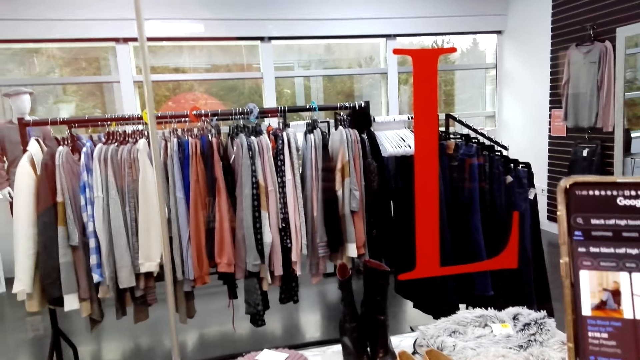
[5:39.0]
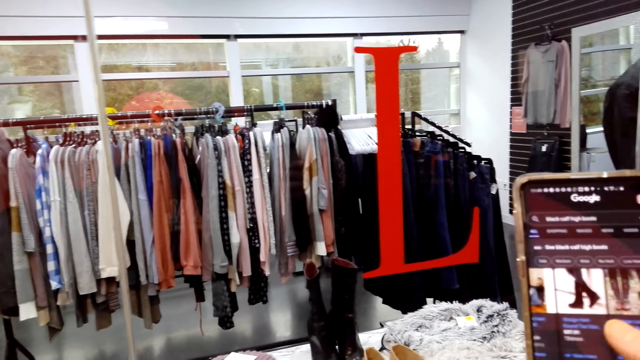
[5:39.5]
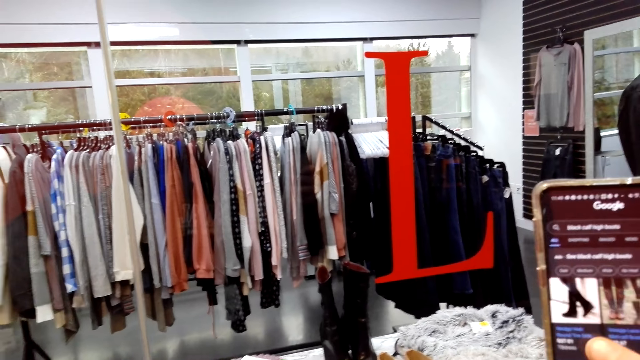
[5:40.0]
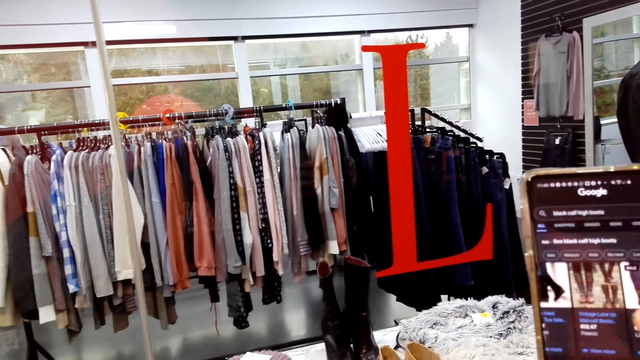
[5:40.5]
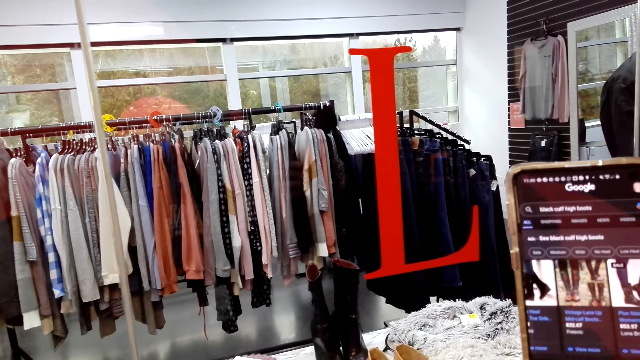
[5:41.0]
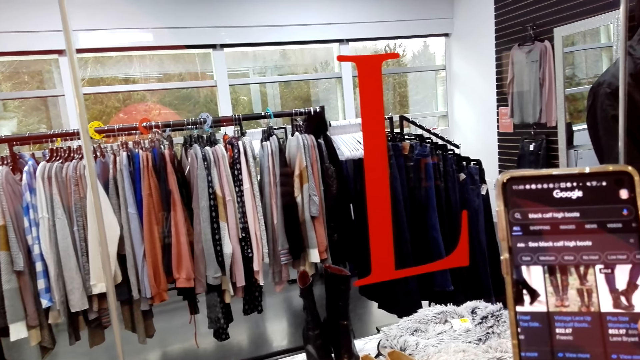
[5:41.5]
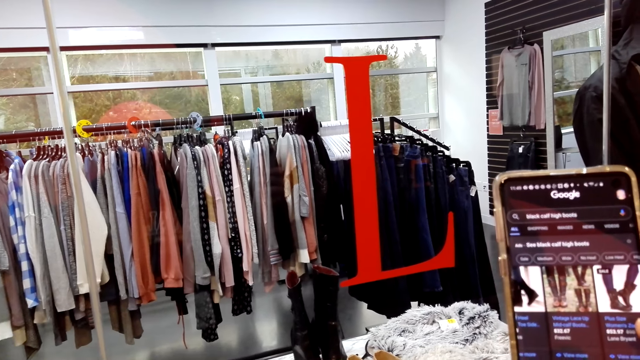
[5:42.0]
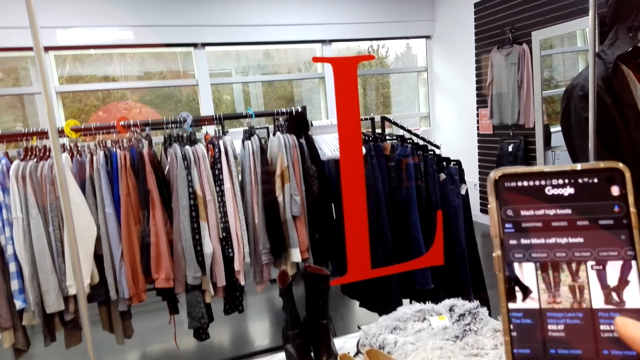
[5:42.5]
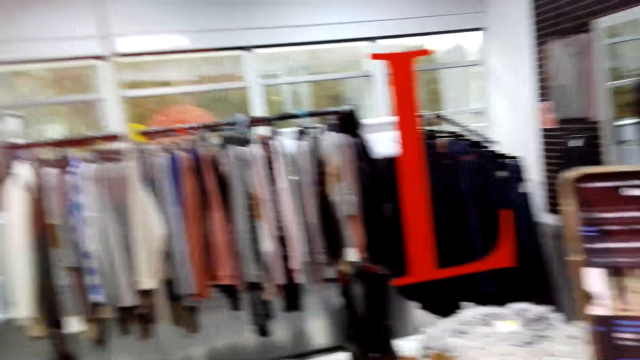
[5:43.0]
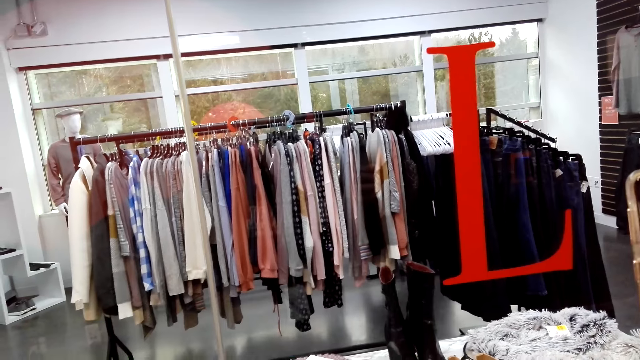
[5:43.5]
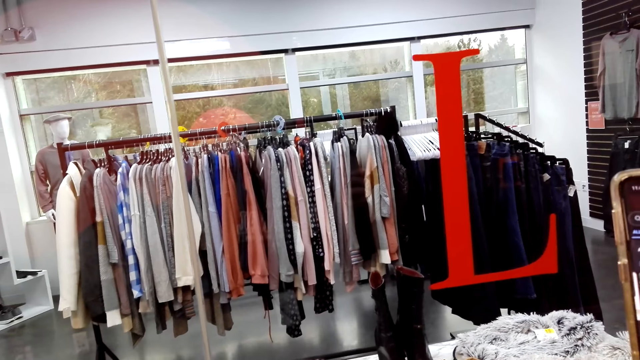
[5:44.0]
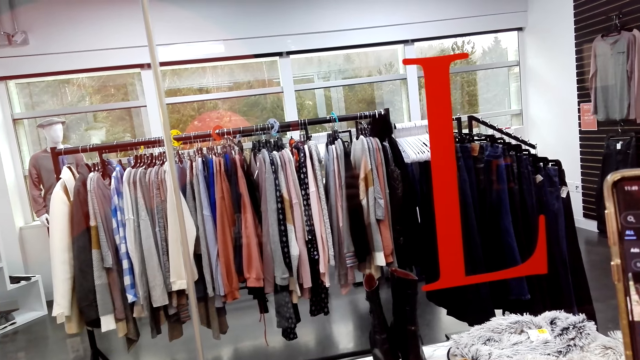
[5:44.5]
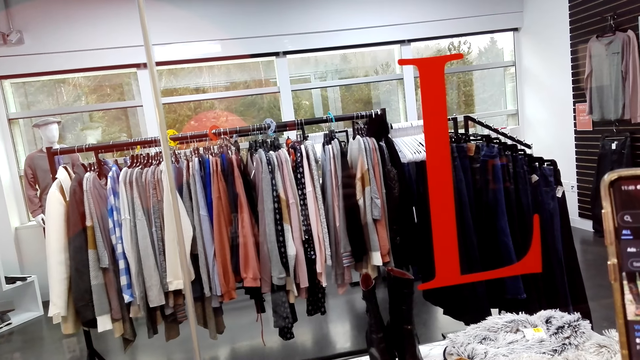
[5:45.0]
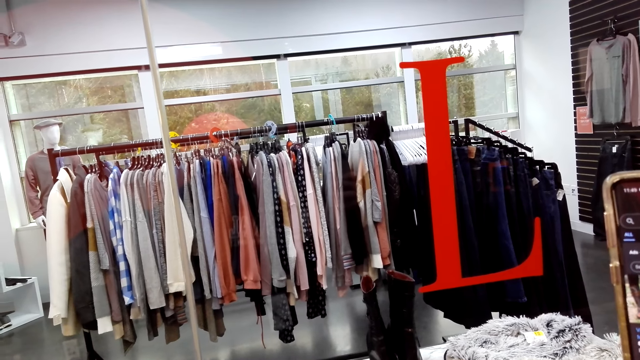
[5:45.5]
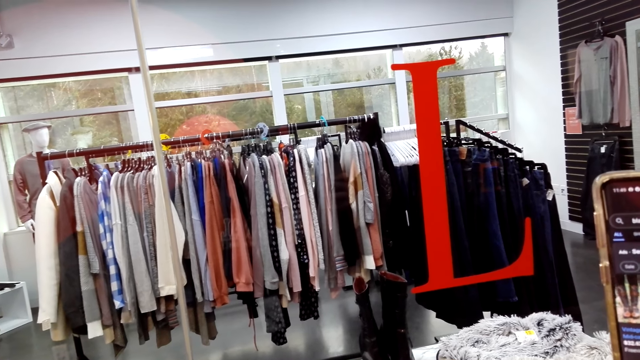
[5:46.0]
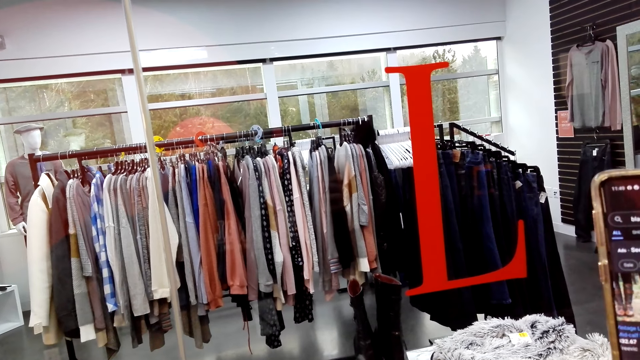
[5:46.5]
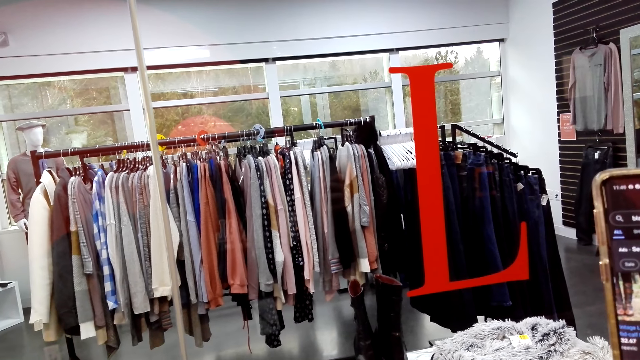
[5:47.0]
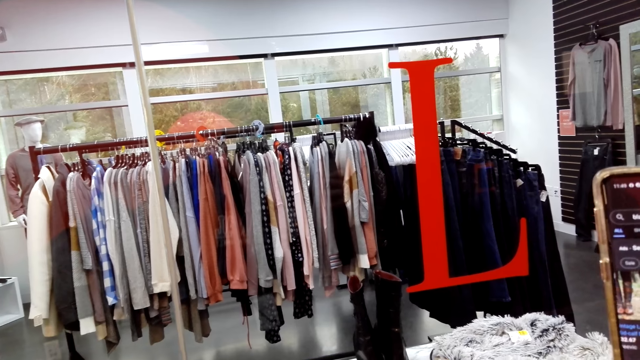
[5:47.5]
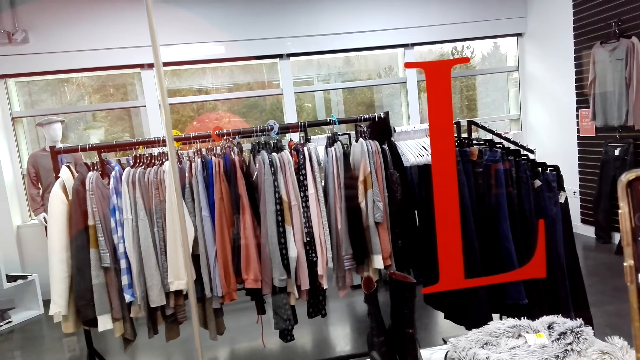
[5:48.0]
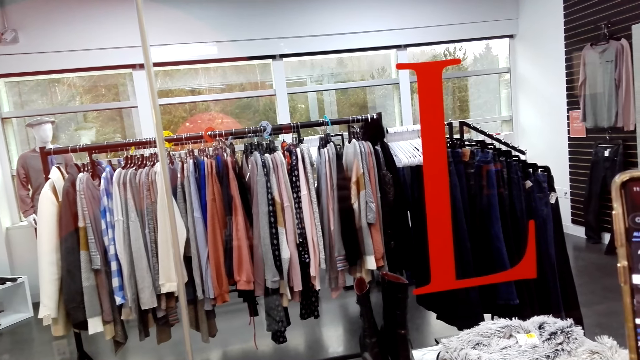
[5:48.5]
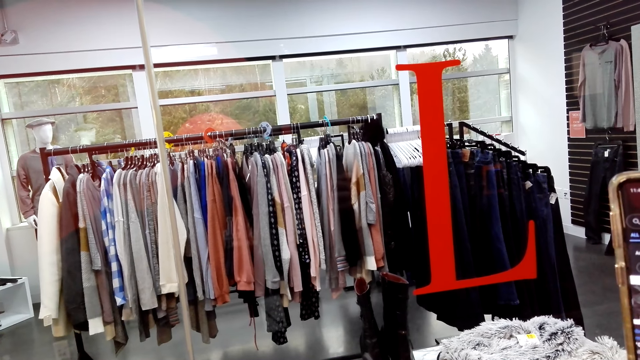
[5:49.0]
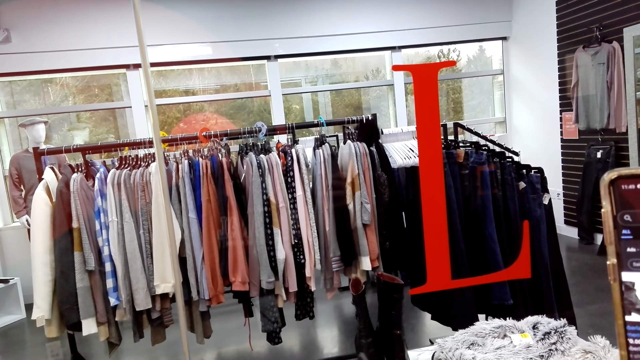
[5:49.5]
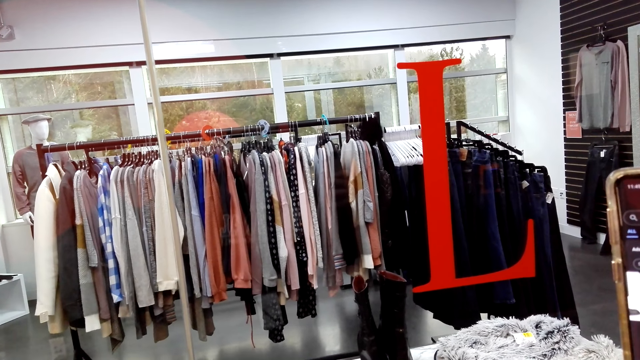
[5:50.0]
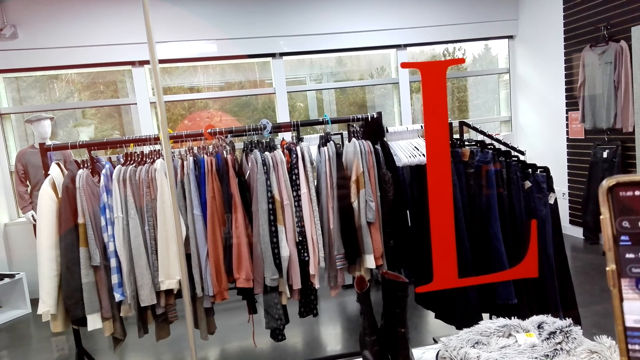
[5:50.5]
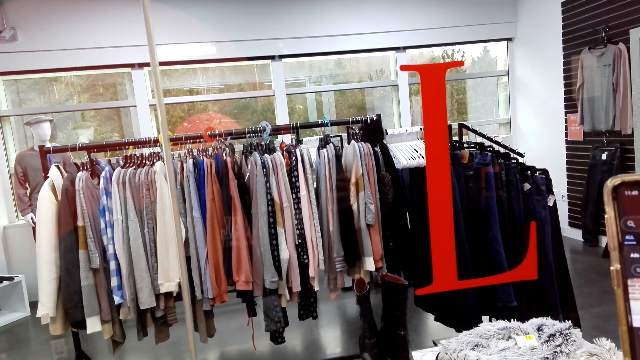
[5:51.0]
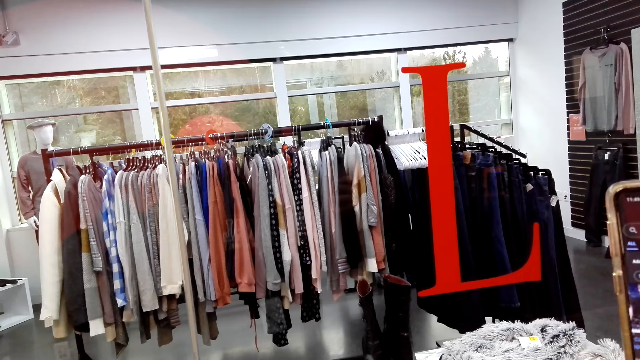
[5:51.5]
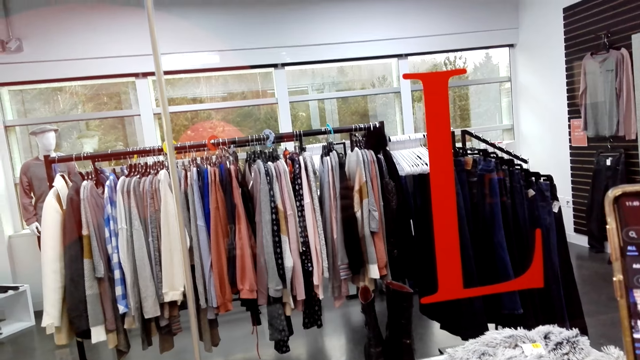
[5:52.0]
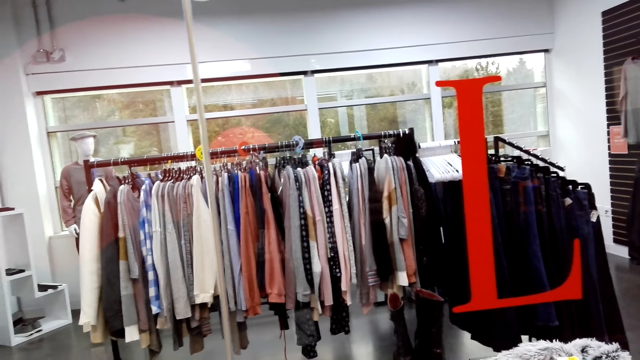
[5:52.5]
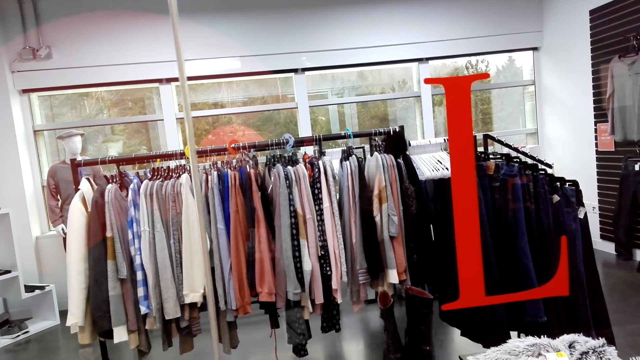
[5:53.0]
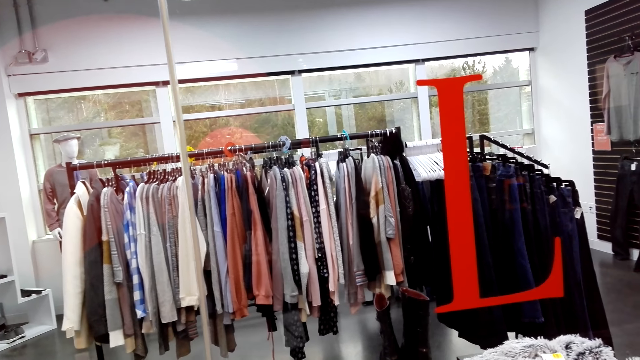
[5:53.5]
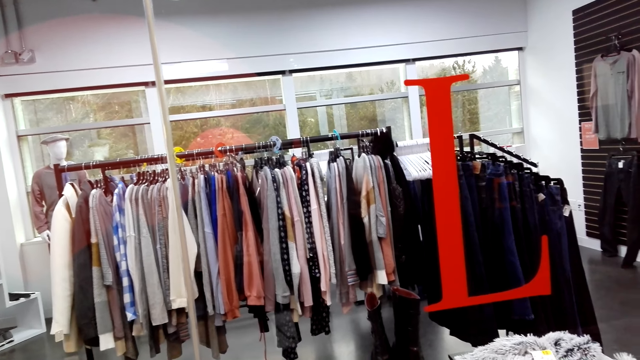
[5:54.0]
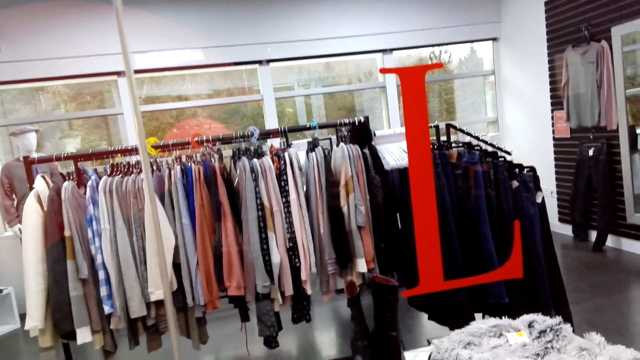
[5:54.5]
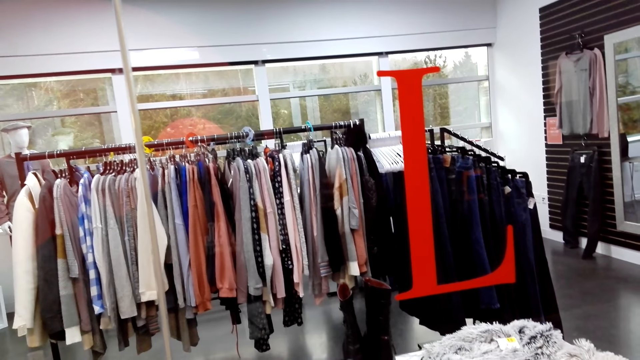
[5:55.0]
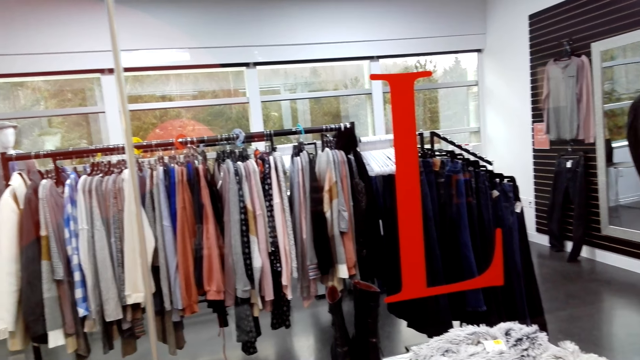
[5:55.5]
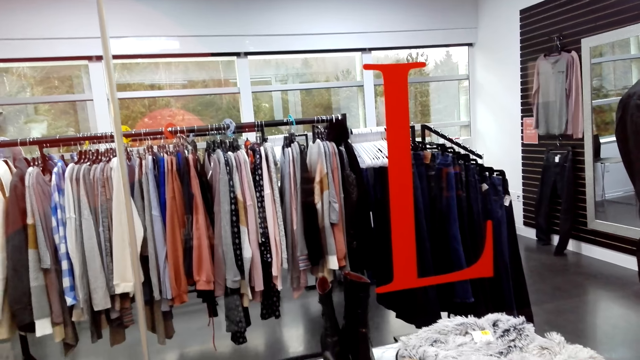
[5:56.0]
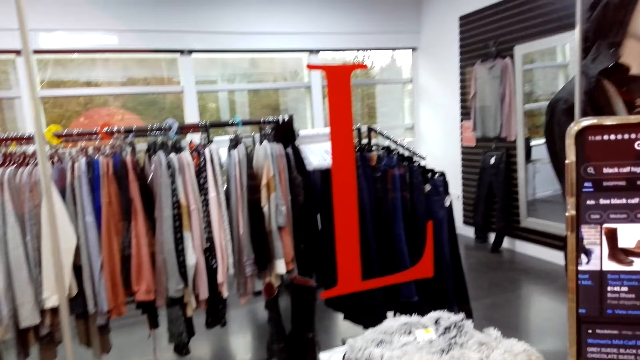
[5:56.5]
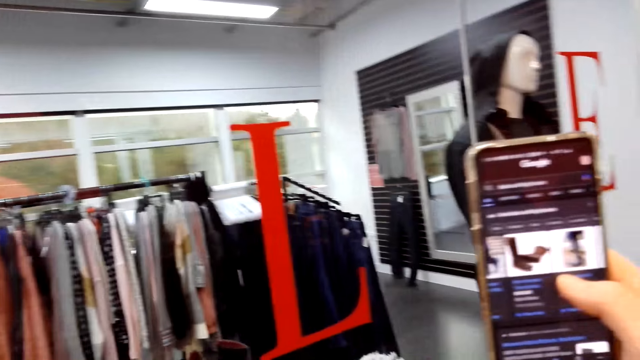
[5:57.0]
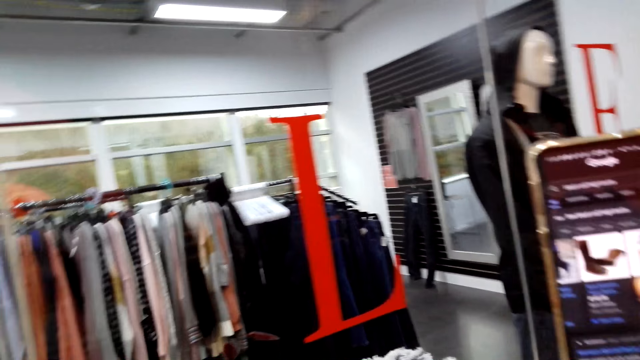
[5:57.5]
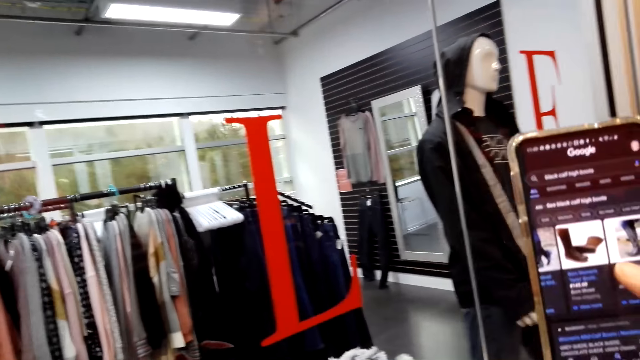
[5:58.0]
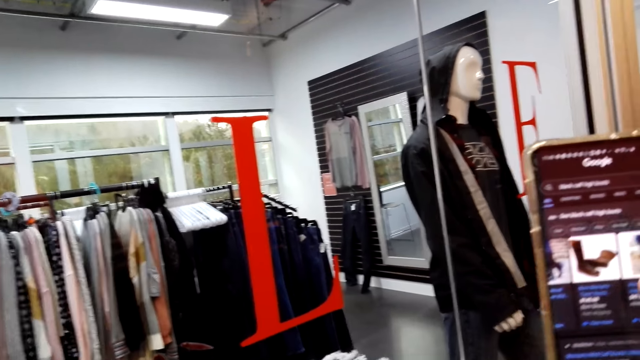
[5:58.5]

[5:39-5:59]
The camera wearer swipes the phone. They look around.
